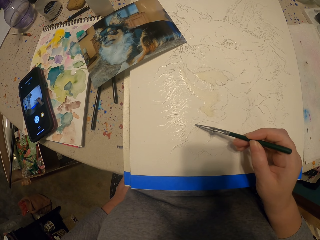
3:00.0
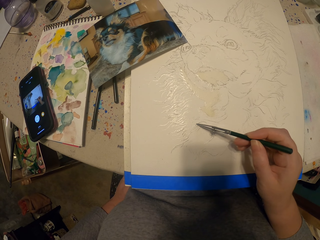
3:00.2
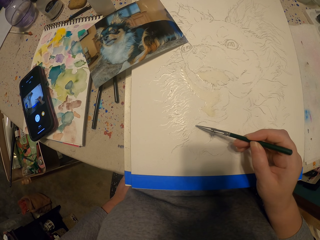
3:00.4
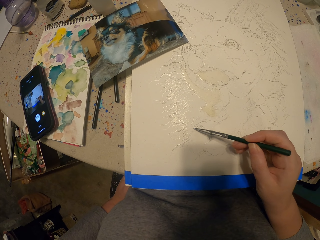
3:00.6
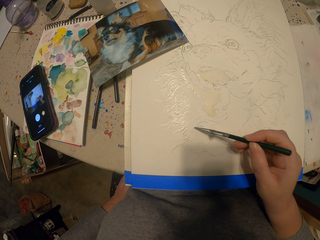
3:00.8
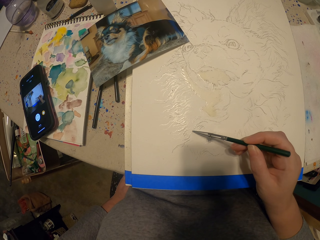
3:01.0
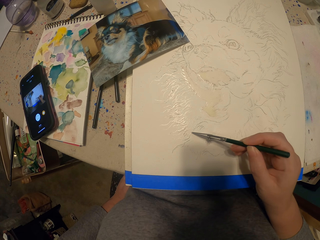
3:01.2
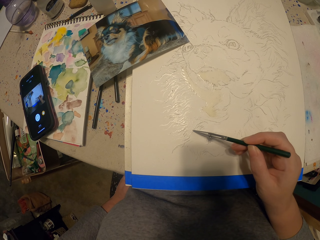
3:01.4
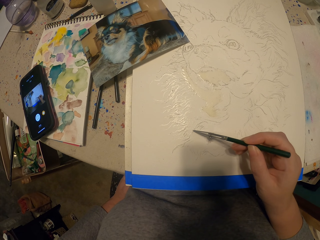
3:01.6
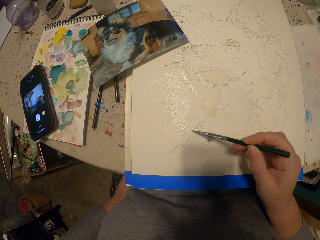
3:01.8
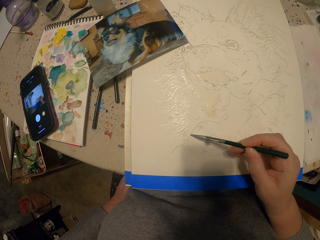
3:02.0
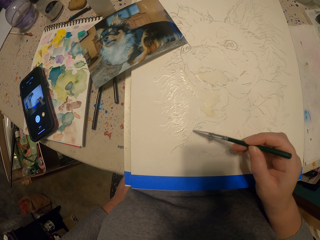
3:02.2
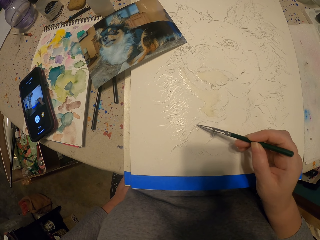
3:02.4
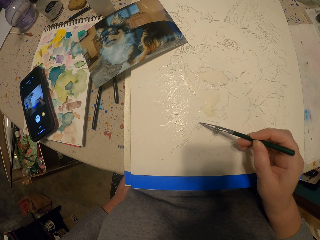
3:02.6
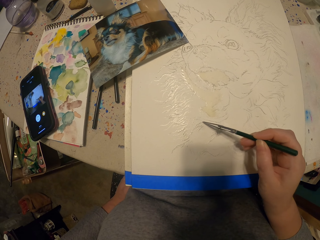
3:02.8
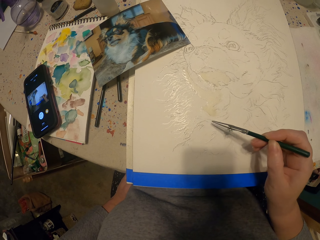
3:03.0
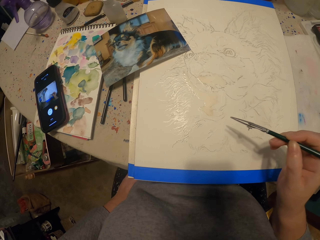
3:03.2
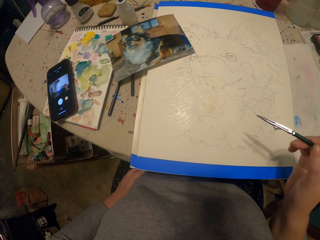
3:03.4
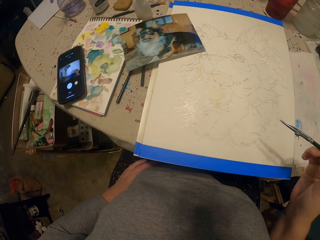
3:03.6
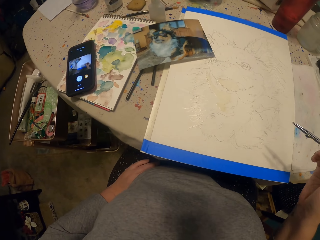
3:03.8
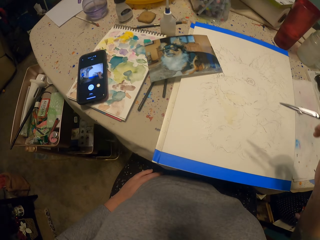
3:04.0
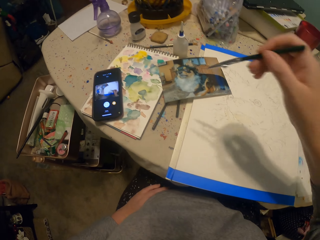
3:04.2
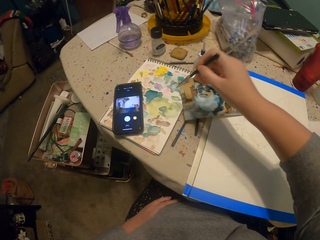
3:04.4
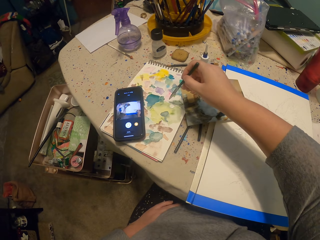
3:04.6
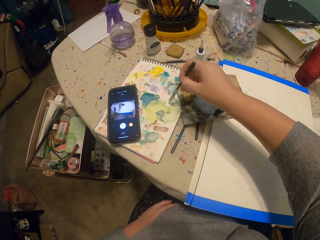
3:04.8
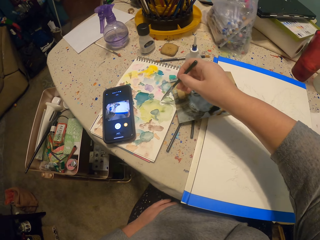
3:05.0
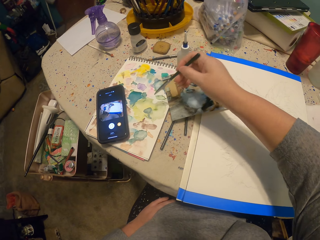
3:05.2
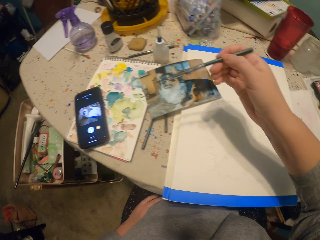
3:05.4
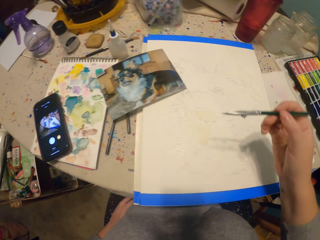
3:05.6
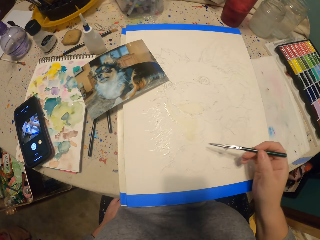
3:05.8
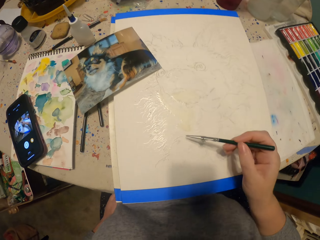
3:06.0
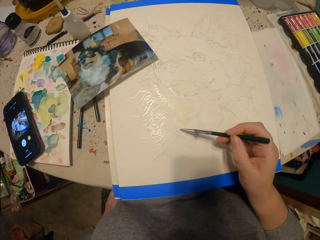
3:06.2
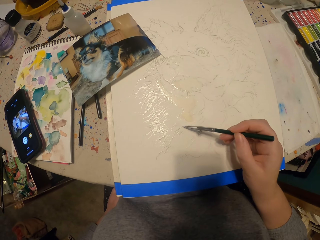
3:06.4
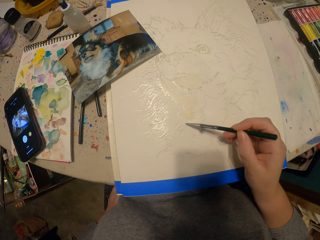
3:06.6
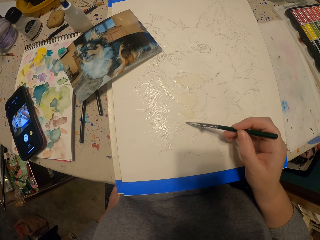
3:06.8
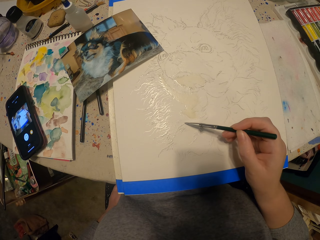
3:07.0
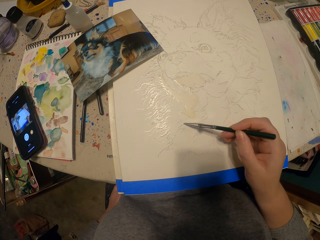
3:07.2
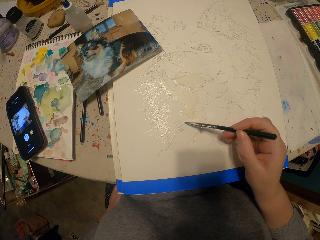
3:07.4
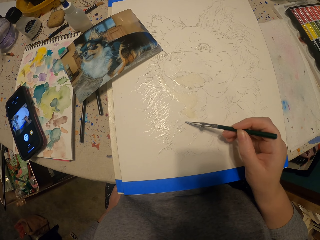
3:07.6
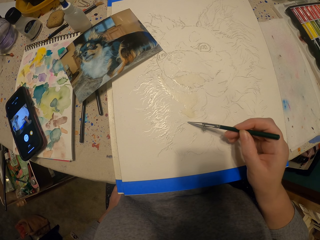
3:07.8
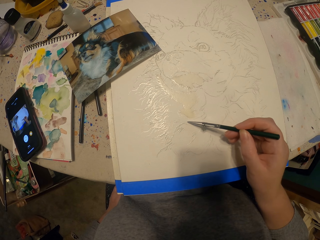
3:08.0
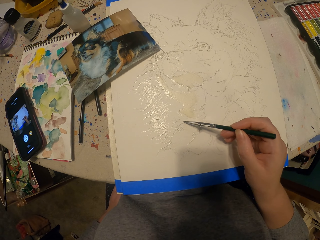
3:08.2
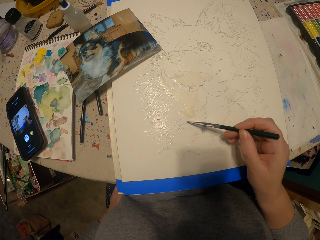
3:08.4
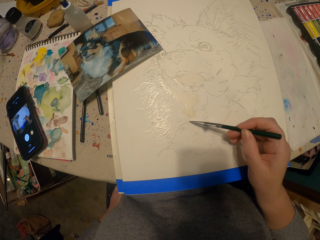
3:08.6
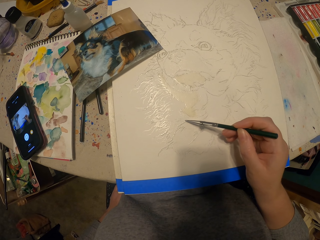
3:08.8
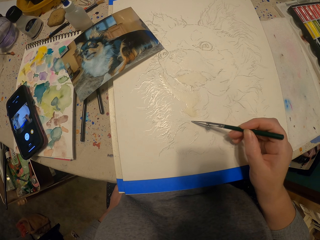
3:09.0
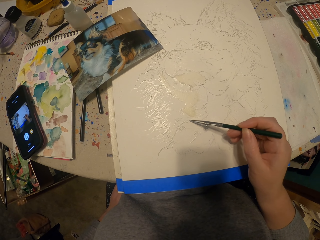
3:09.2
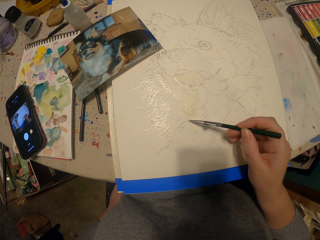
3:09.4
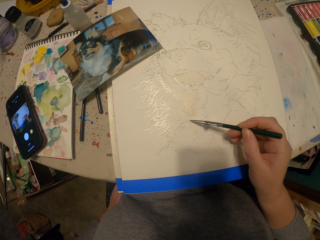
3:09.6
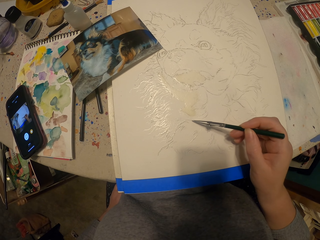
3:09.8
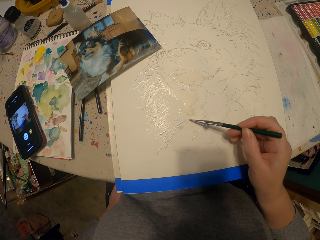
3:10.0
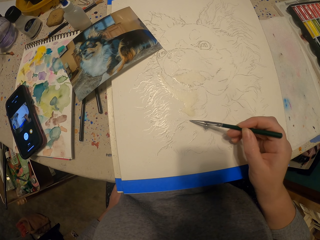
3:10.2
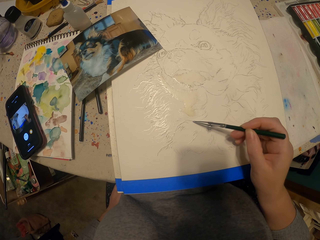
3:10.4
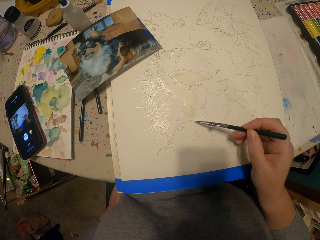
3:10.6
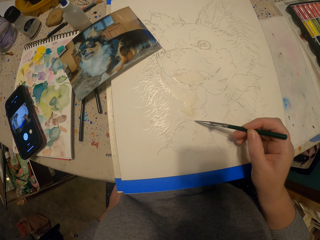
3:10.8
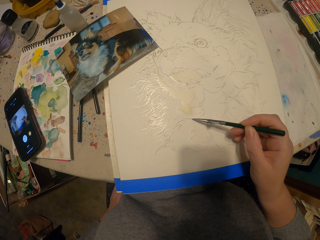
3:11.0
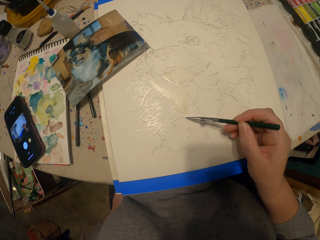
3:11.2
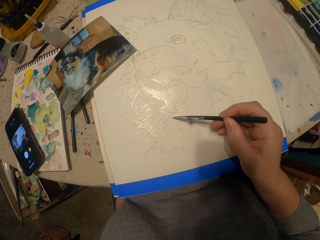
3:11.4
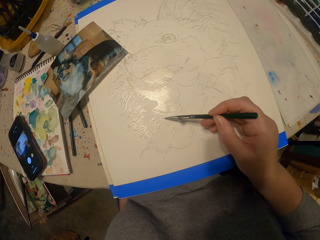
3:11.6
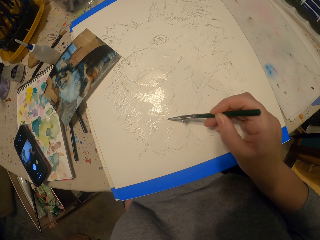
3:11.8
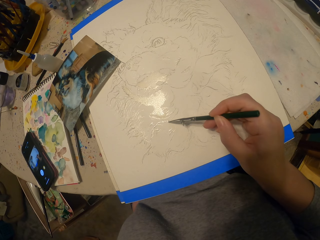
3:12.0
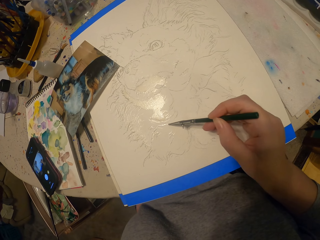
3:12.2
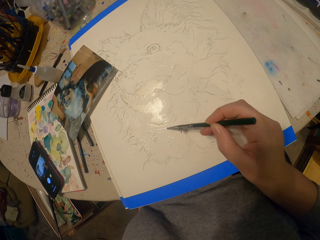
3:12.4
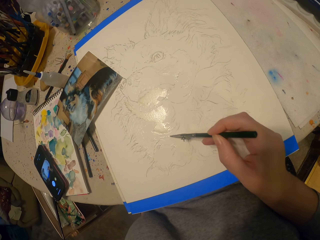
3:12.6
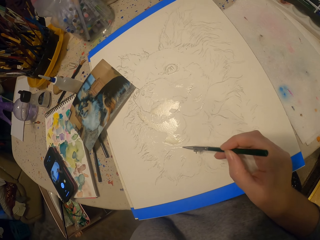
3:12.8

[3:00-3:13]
The camera wearer moves the painting pencil away from the picture. They dip the painting pencil in the ink. They paint the picture.

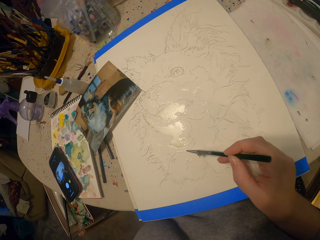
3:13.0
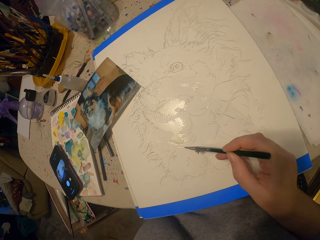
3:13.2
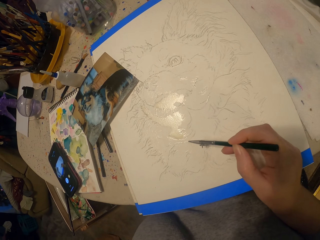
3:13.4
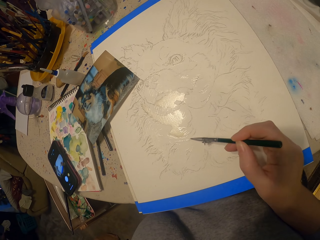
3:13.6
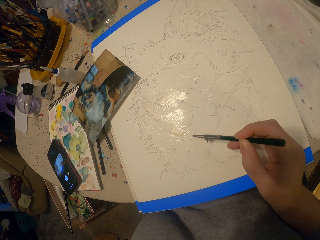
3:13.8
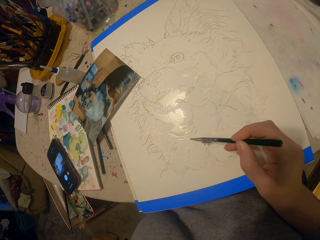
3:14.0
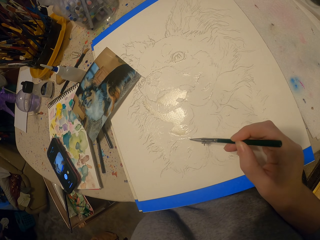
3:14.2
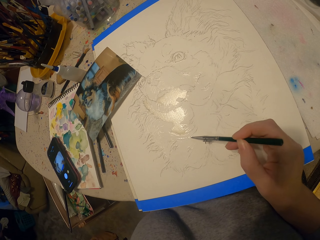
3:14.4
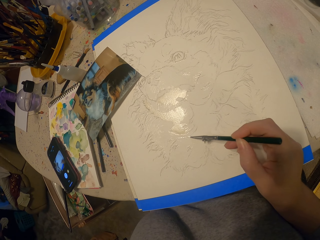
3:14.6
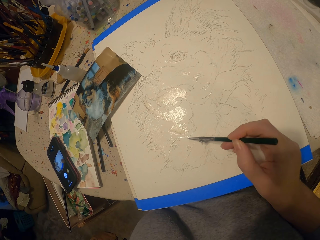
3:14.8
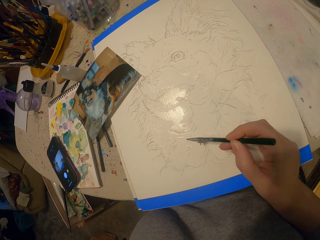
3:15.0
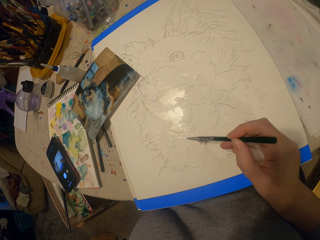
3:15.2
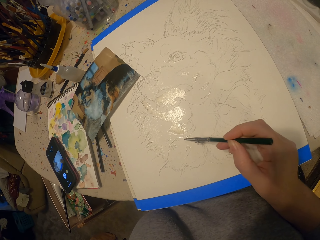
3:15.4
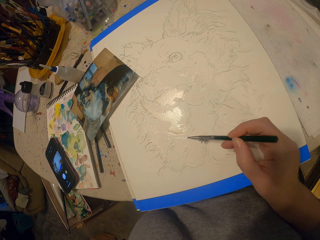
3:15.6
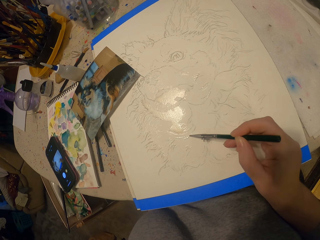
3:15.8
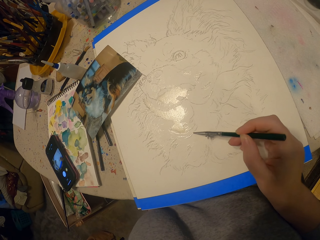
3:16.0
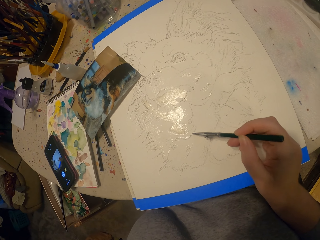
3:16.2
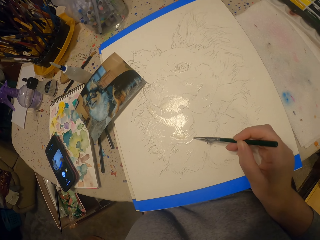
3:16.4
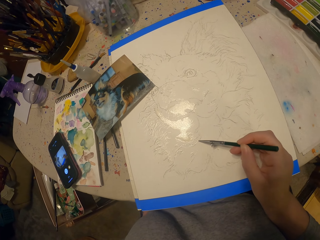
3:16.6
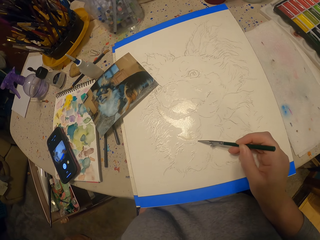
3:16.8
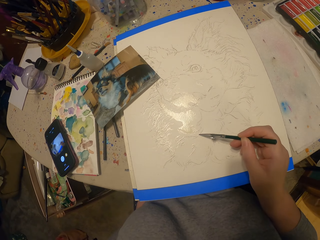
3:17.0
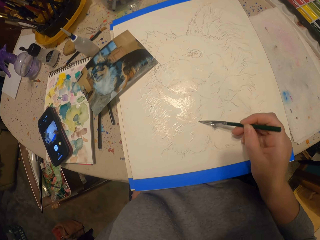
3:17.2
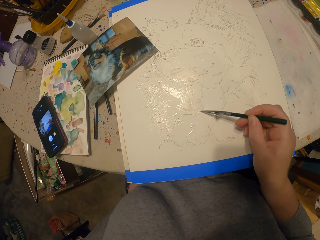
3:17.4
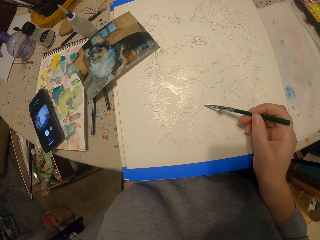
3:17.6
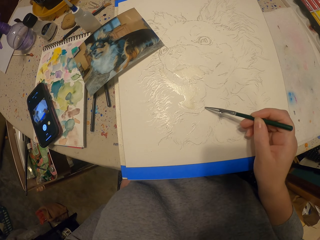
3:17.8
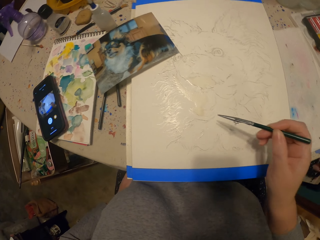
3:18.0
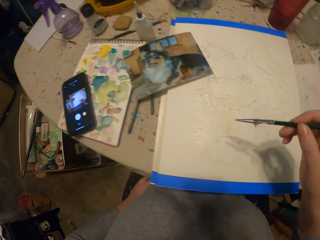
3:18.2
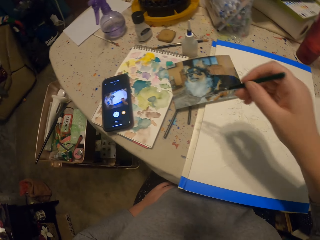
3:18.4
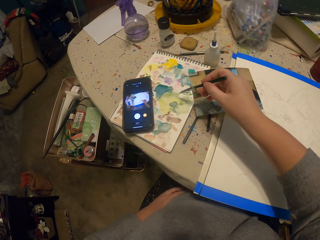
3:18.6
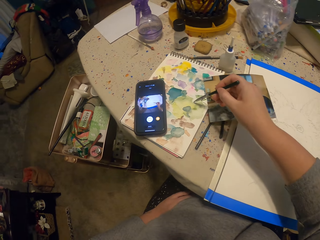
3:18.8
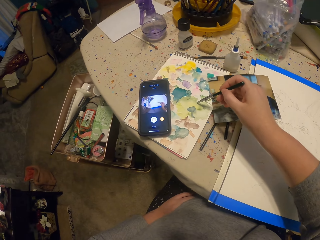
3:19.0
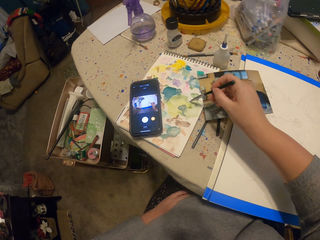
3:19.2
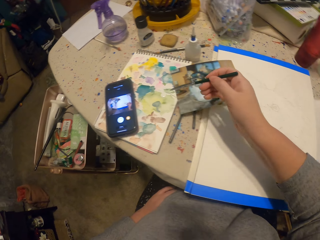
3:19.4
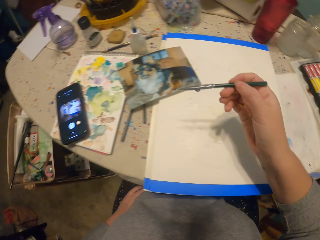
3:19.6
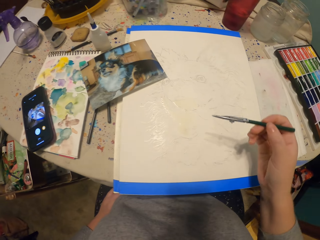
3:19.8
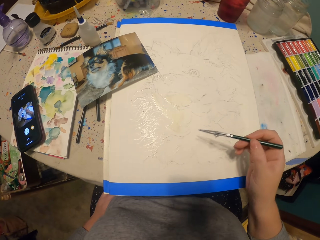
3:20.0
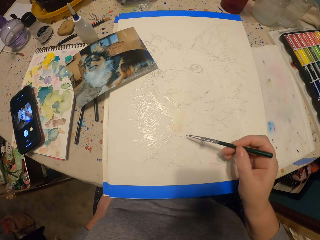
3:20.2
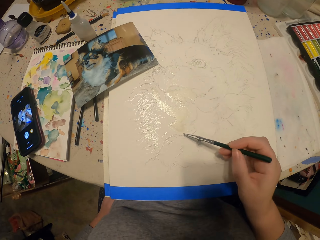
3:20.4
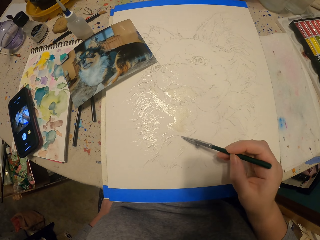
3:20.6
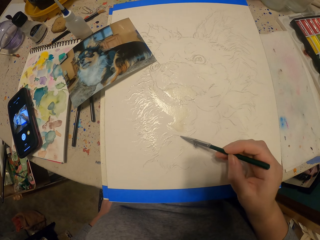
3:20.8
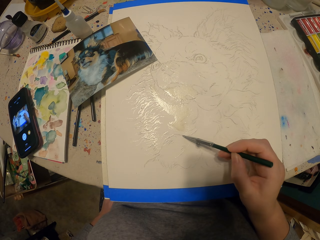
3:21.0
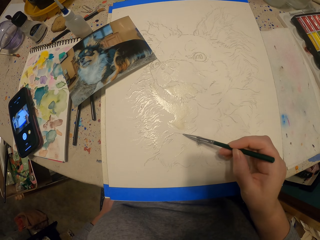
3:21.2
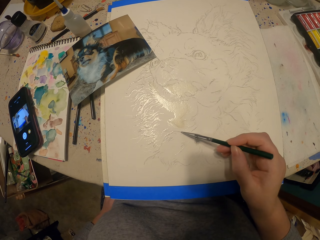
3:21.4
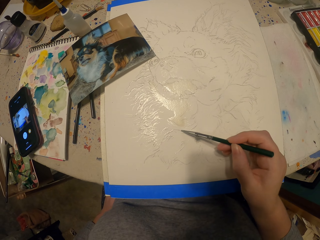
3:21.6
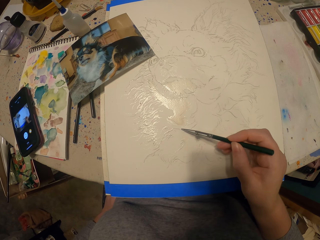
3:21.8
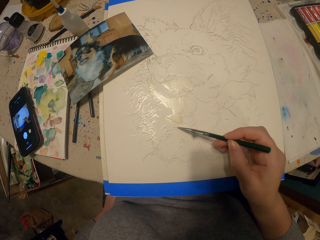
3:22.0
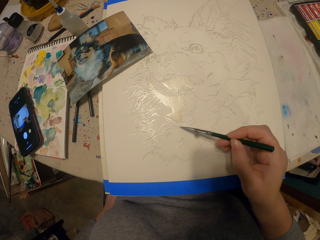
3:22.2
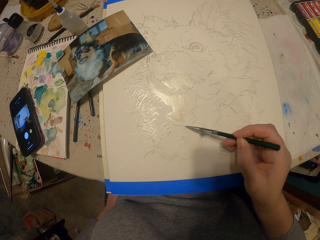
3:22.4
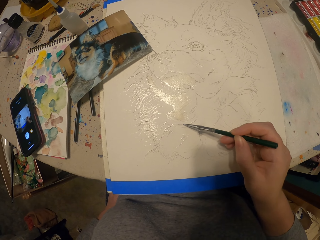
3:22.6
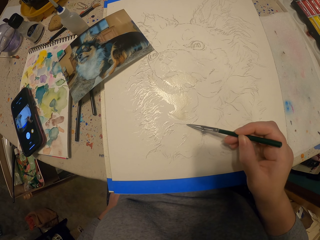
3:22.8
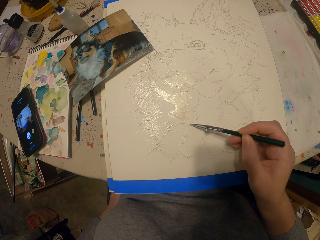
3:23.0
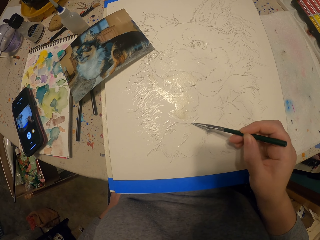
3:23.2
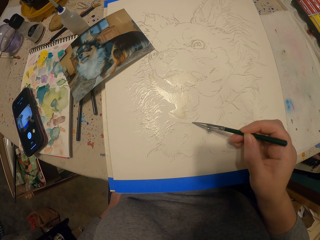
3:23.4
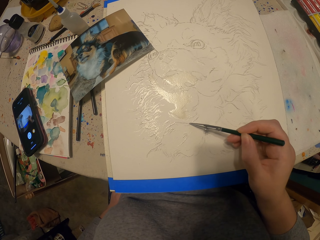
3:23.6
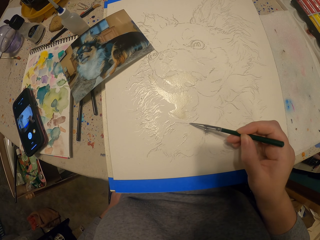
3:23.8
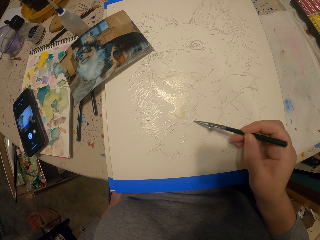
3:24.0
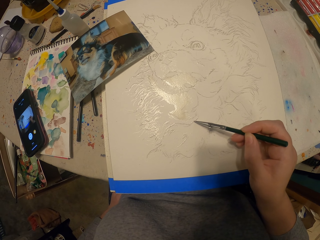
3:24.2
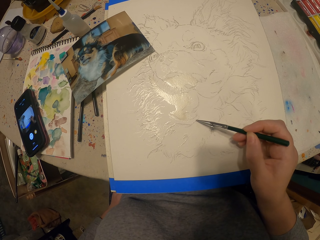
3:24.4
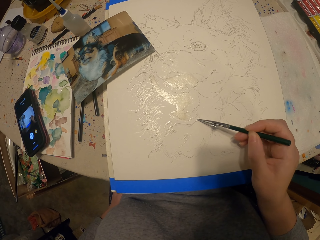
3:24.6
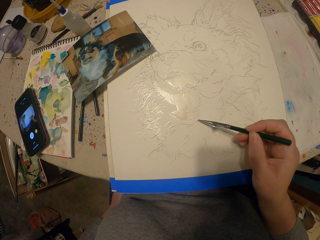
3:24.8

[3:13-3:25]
The camera wearer dips the painting pencil in the ink. They paint a picture.
